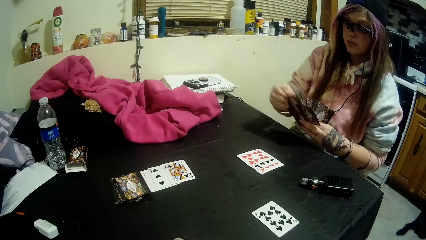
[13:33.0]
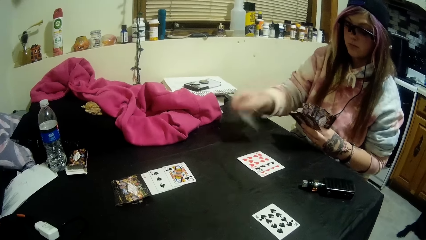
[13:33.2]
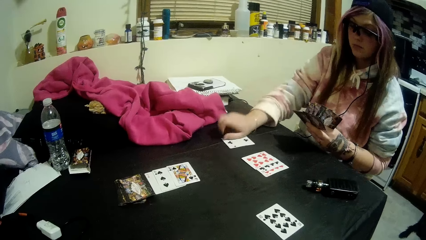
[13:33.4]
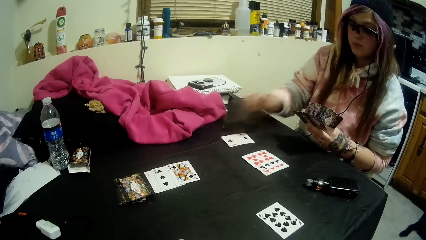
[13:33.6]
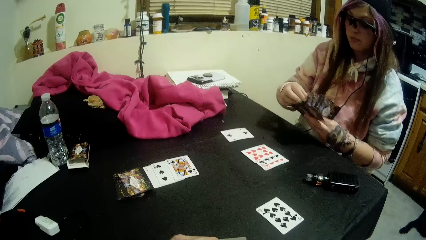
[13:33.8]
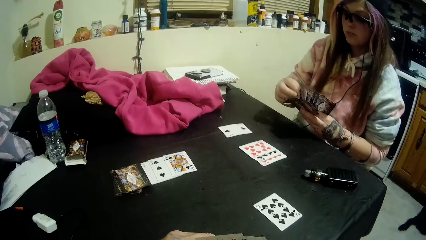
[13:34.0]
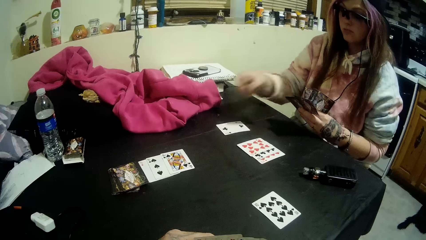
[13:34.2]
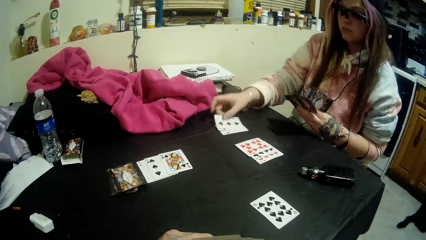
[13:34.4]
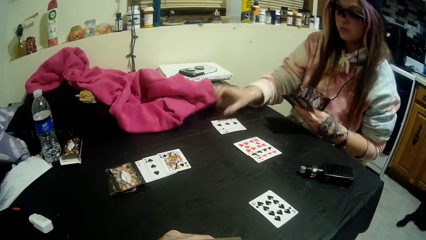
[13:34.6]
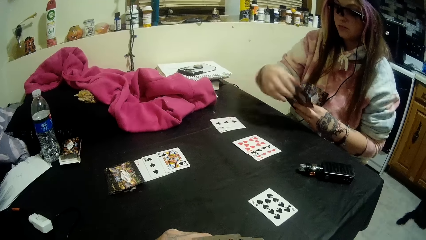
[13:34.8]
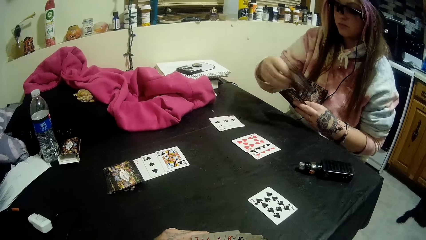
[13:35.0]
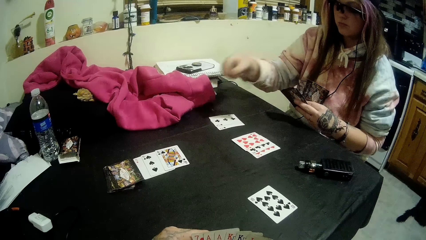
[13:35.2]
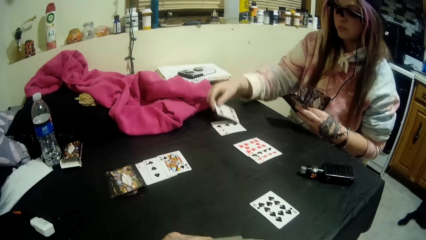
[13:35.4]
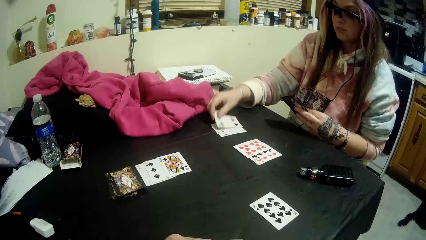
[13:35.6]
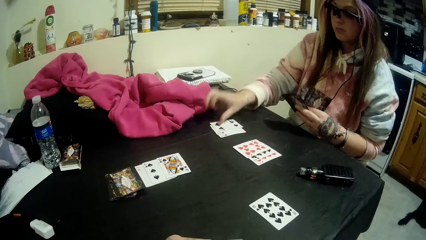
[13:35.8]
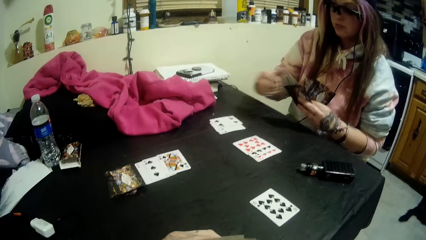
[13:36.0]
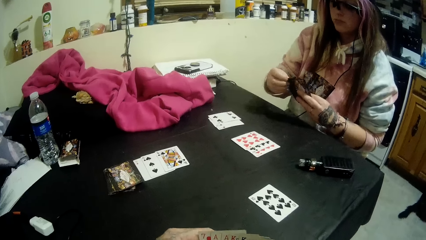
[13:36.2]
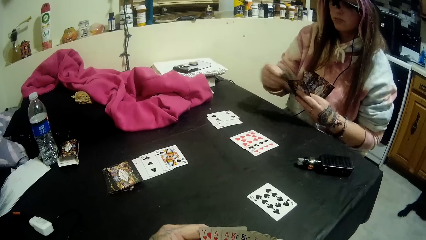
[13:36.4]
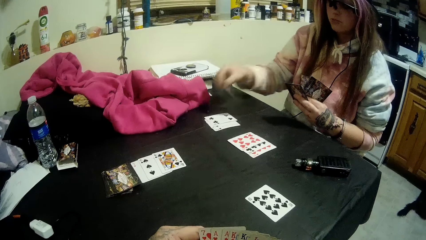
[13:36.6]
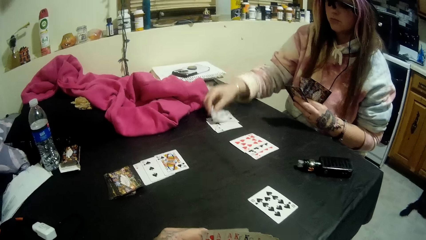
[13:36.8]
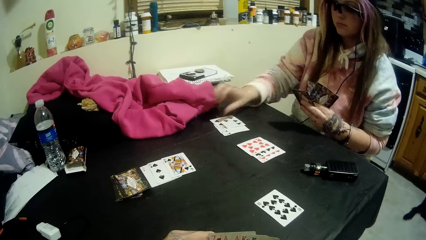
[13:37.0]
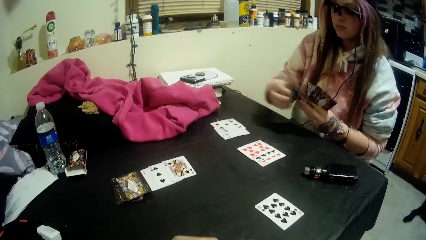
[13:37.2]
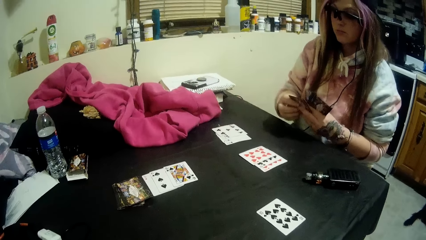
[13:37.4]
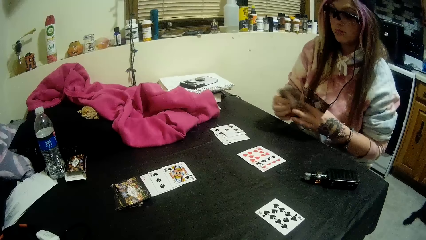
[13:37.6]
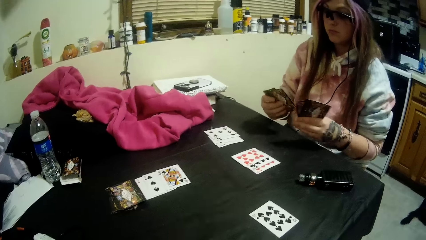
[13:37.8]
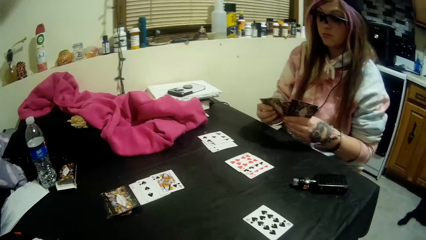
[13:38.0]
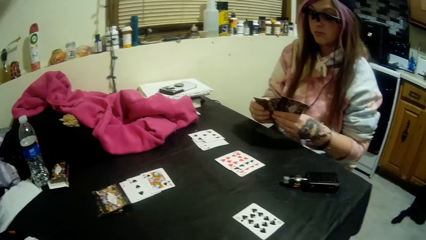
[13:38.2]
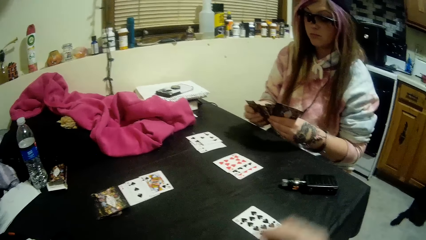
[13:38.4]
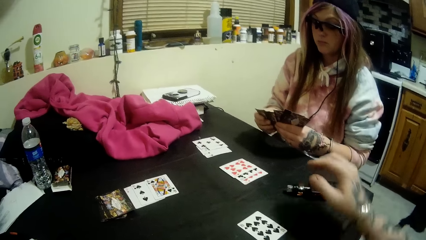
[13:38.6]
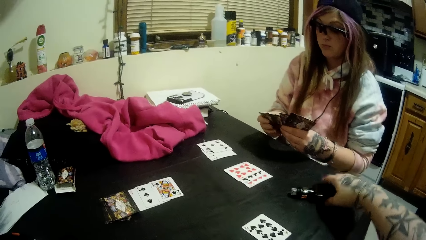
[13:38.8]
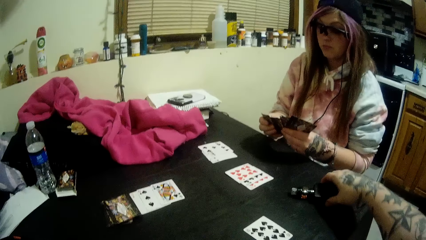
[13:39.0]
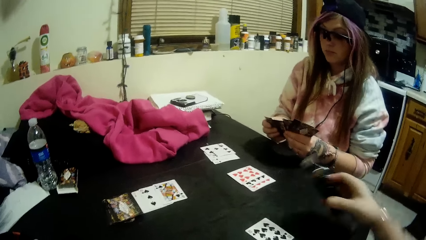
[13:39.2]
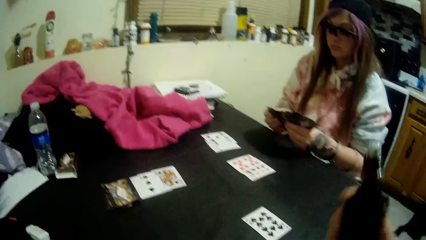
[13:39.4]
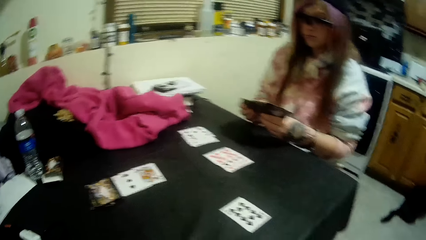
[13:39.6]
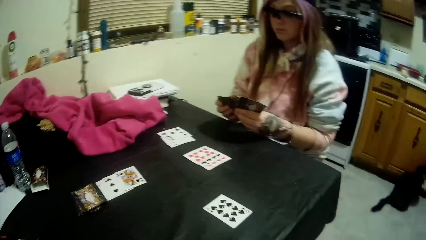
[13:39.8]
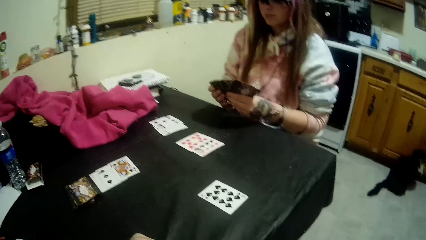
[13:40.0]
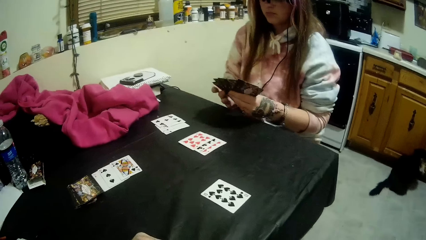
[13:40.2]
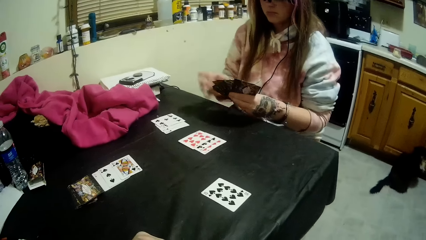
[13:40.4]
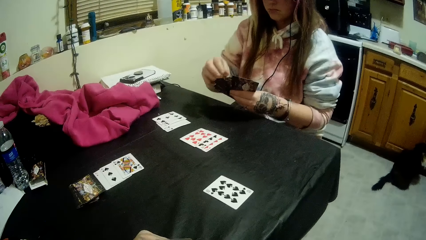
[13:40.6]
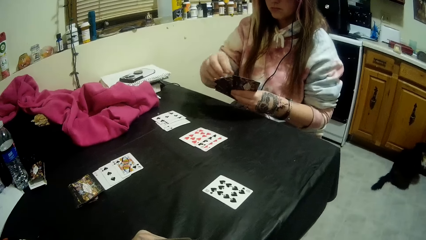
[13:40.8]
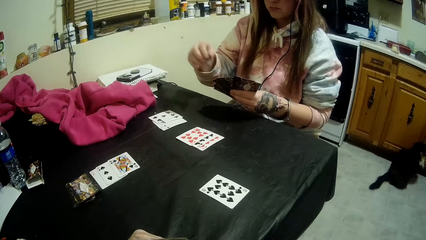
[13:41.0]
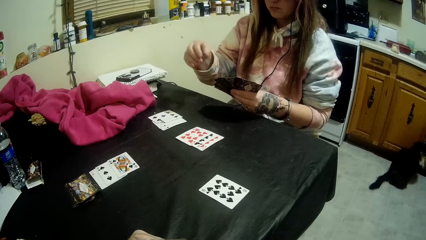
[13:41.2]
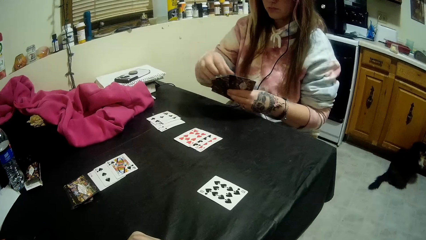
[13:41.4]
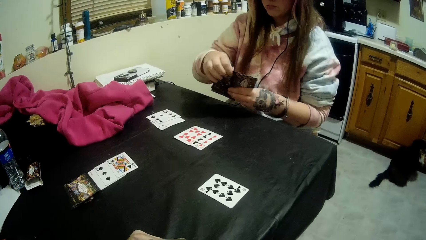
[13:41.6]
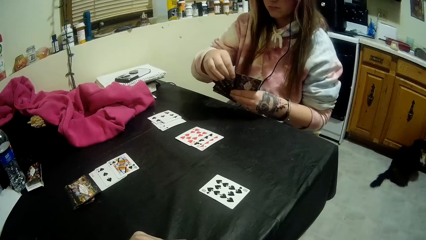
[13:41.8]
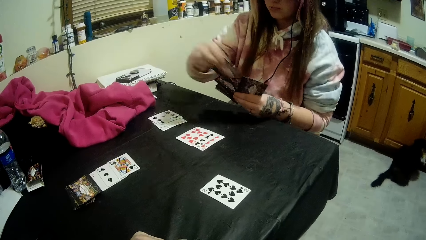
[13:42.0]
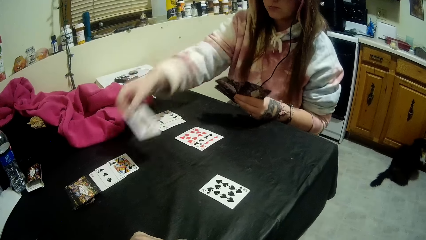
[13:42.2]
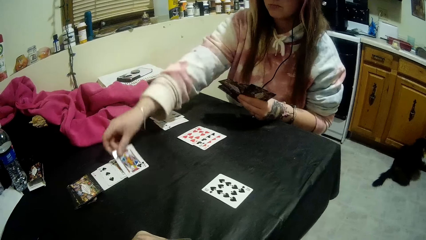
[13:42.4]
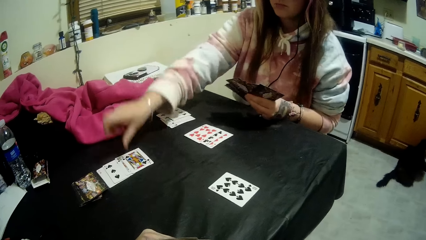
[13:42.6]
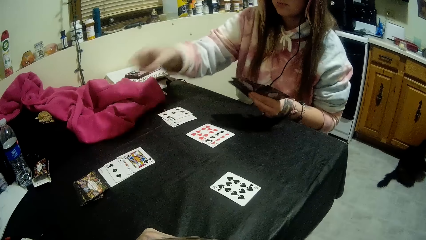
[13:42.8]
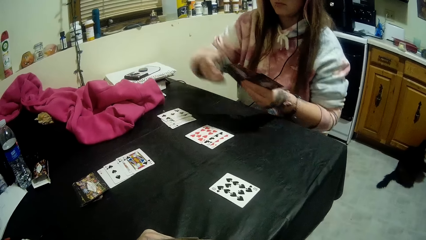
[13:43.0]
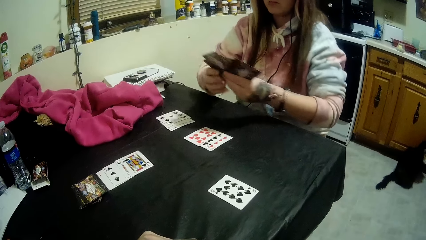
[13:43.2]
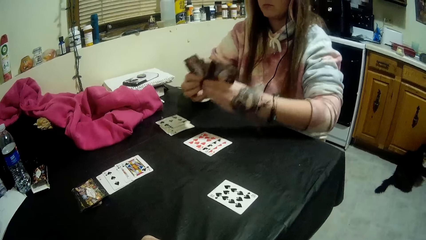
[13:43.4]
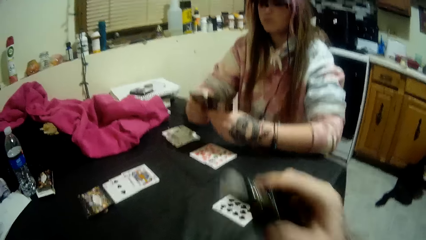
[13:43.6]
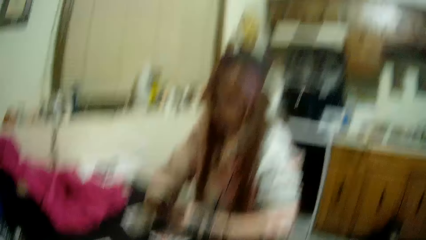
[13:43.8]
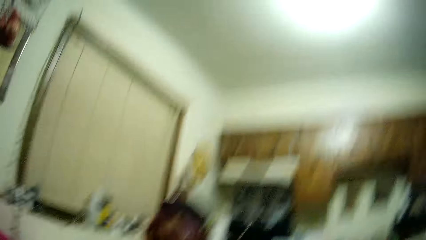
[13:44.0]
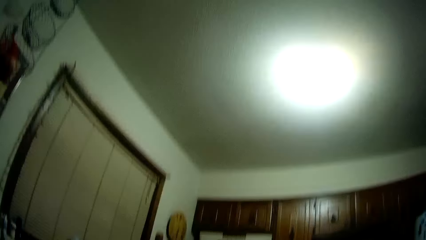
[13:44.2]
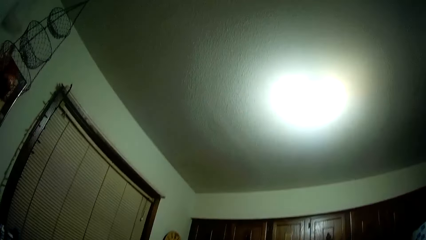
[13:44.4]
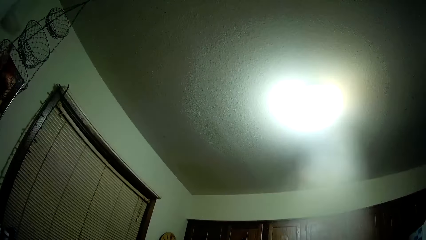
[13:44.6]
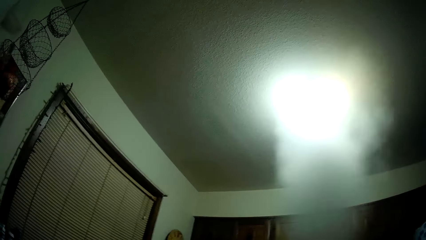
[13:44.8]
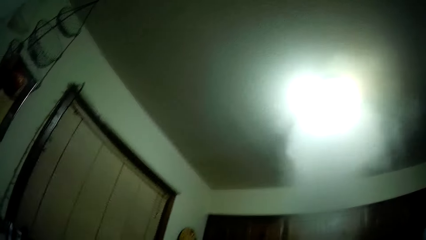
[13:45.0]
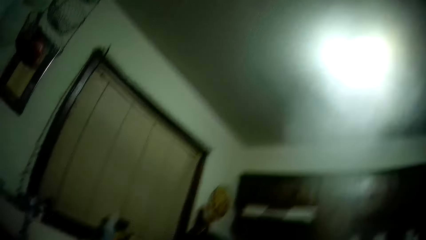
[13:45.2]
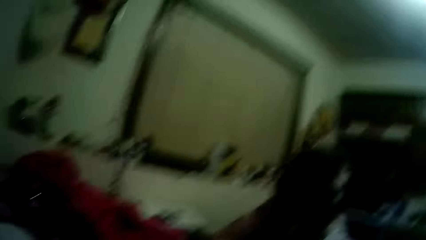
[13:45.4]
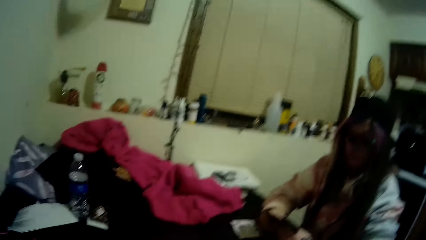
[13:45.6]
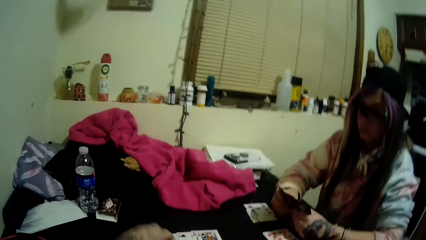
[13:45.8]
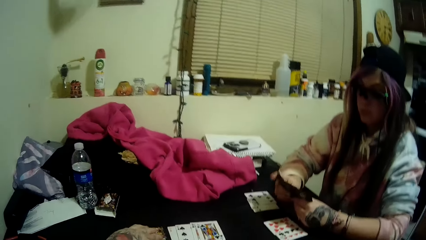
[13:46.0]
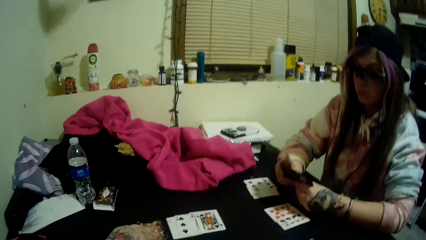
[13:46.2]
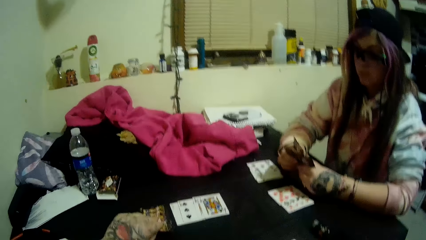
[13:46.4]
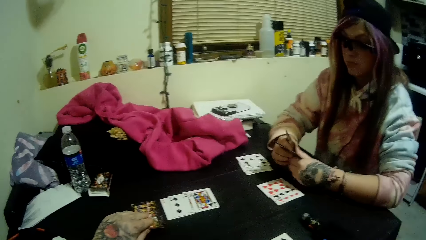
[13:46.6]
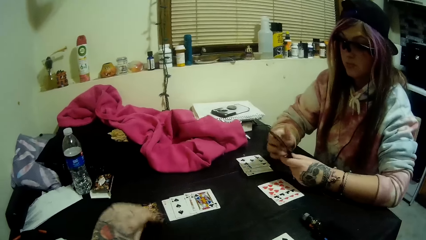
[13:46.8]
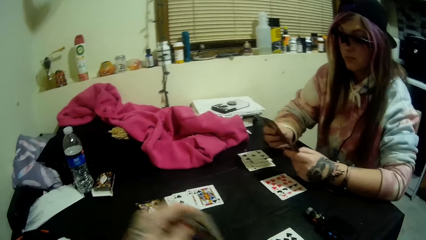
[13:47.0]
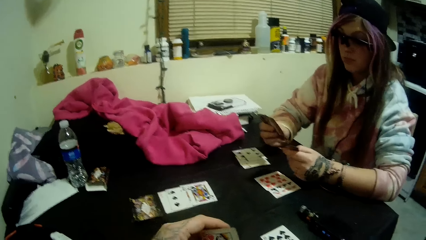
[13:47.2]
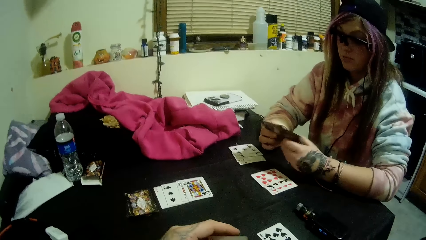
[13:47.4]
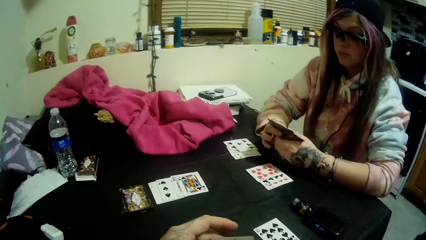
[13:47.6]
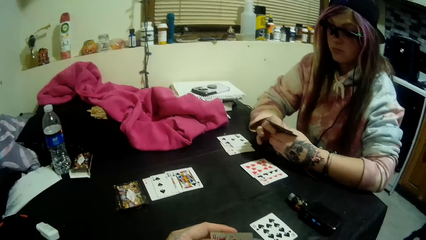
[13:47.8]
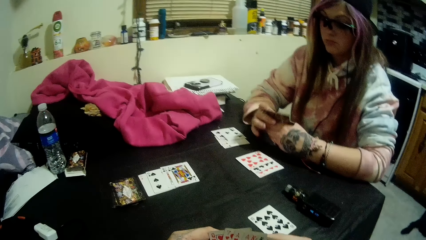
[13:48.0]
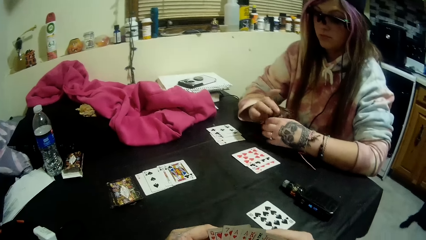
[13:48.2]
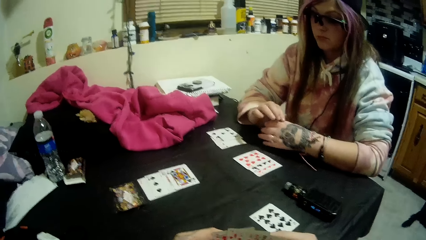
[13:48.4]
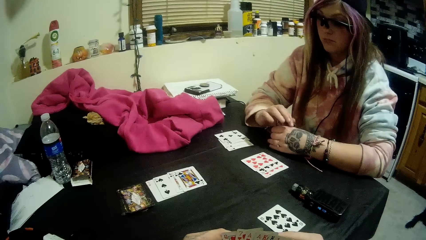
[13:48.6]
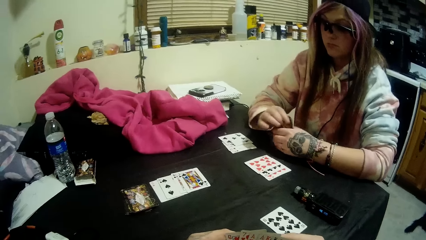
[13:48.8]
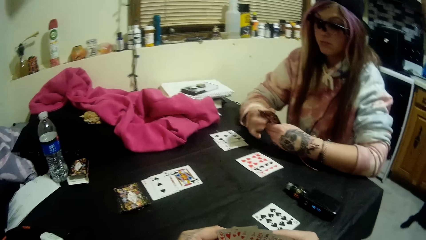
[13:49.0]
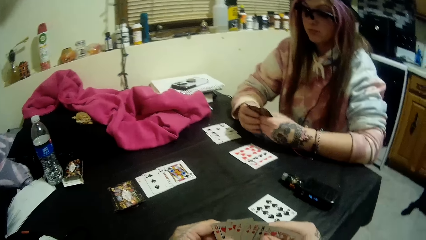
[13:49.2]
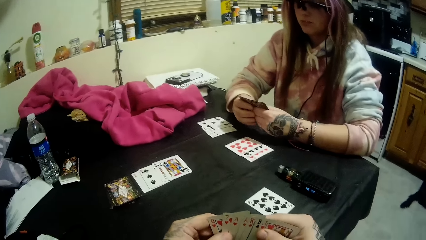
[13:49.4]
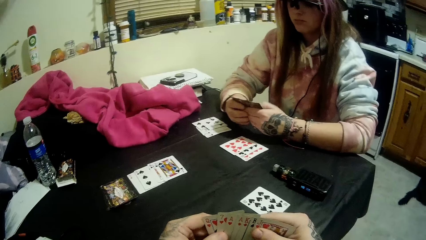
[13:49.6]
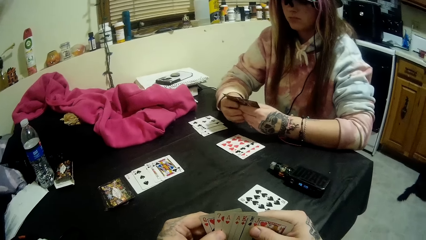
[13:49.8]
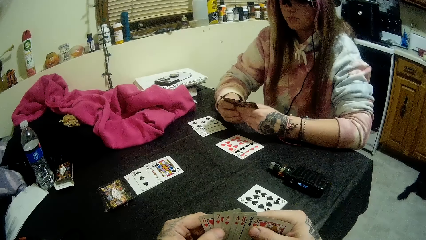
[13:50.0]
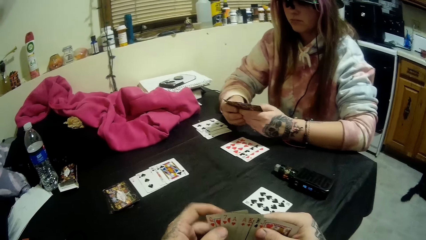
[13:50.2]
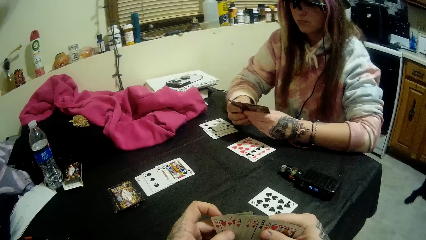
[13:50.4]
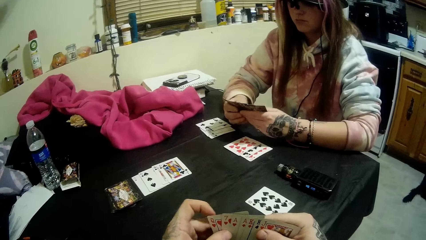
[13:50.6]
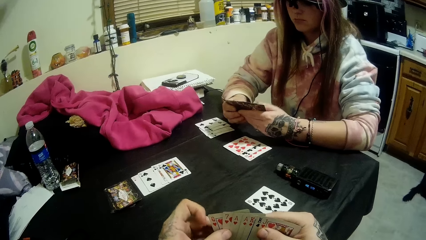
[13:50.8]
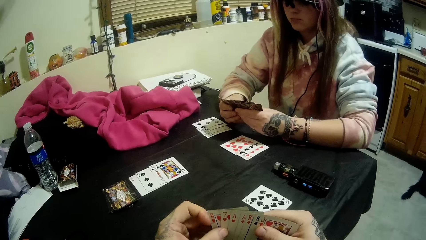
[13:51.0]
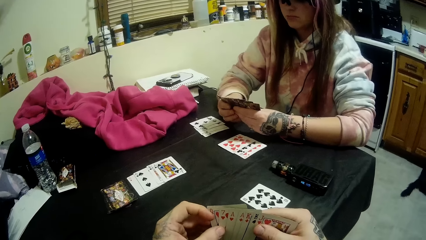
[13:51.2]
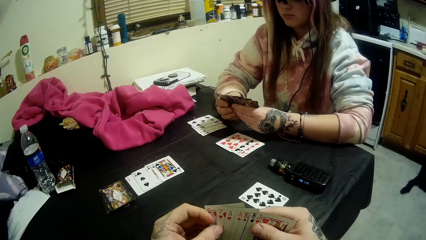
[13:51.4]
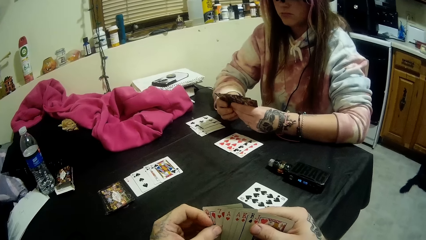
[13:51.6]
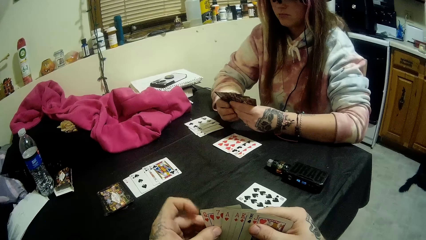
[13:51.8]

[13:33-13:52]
The lady drops four of the cards in her left hand onto the table with her right hand. She holds the cards in her left hand with both hands. The camera wearer picks the vaping bottle from the table with his right hand. The lady drops another card onto the table beside the stack with her right hand. She rests her arms onto the table. The camera wearer looks up. He picks another card from the stack of cards with his left hand. The lady arranges the cards. The camera wearer converses. He looks at the cards. He holds the cards in his right hand with both hands.
